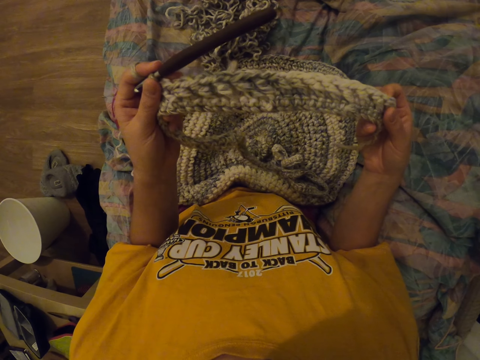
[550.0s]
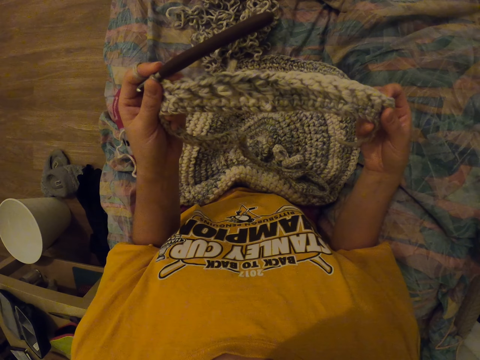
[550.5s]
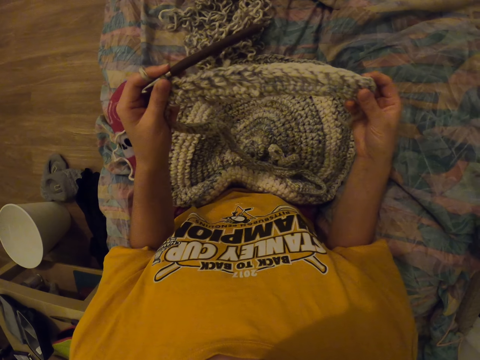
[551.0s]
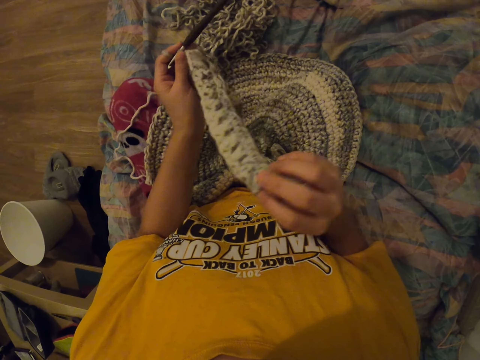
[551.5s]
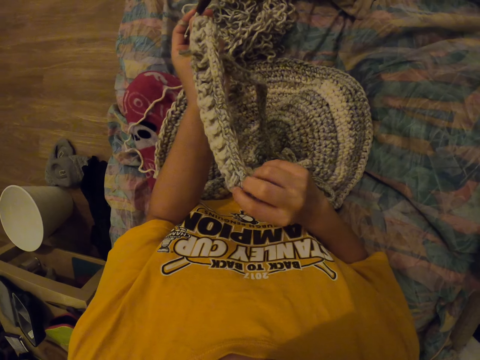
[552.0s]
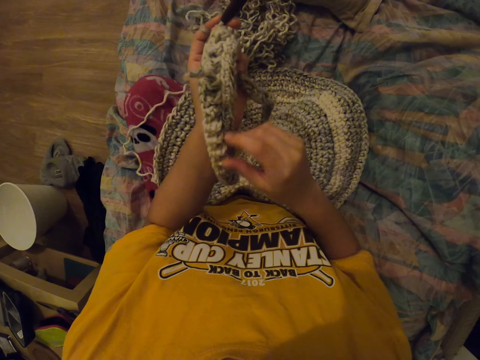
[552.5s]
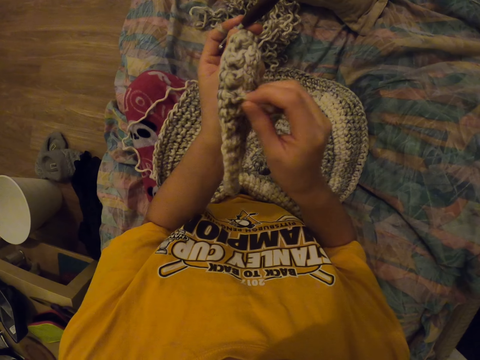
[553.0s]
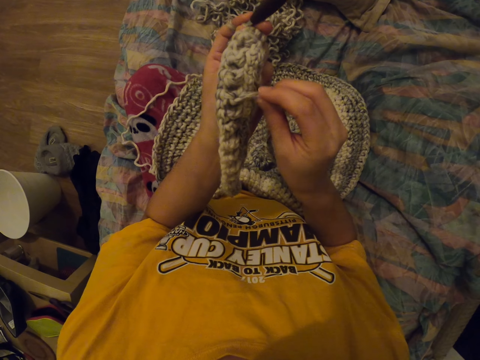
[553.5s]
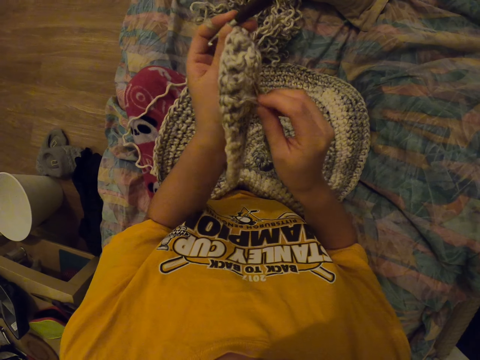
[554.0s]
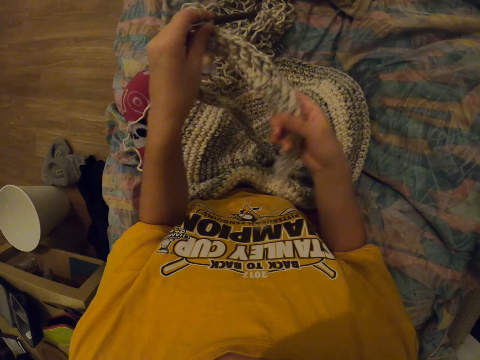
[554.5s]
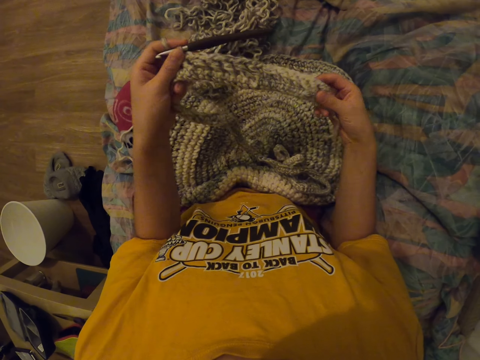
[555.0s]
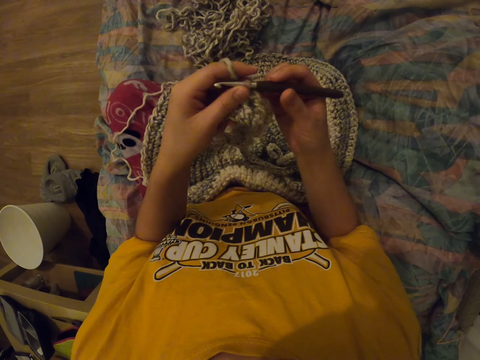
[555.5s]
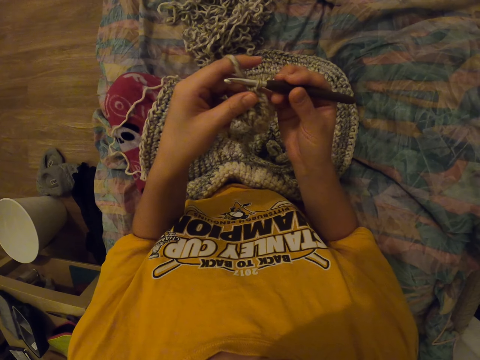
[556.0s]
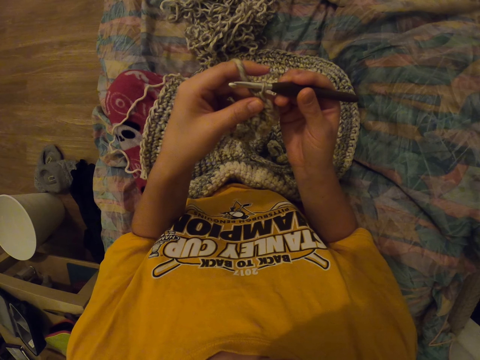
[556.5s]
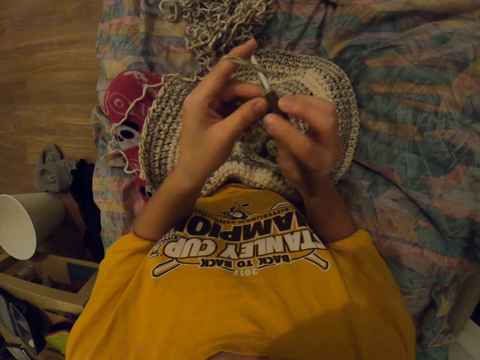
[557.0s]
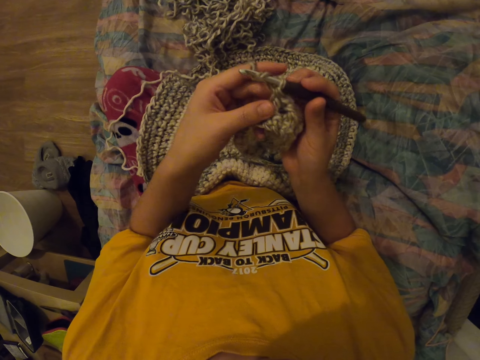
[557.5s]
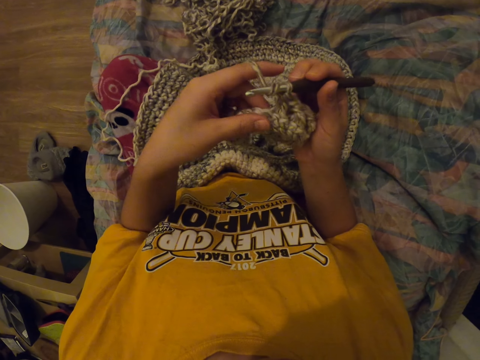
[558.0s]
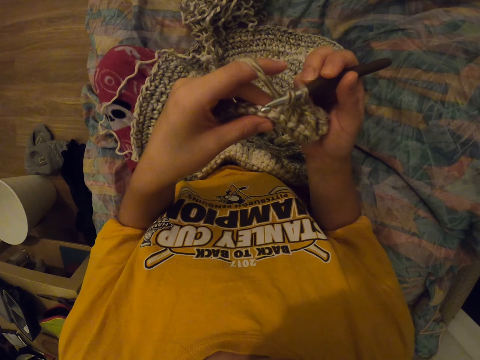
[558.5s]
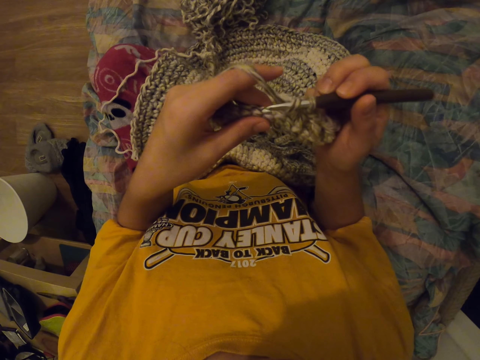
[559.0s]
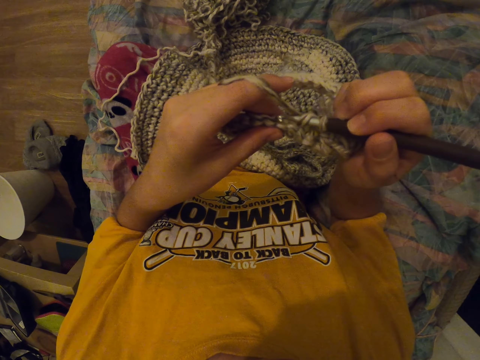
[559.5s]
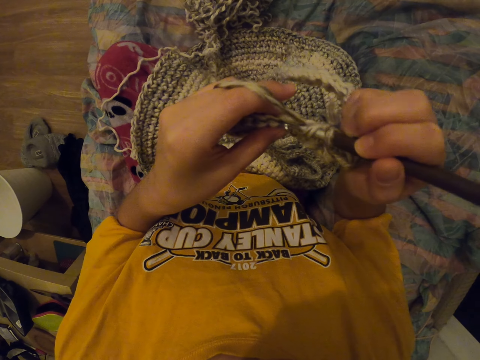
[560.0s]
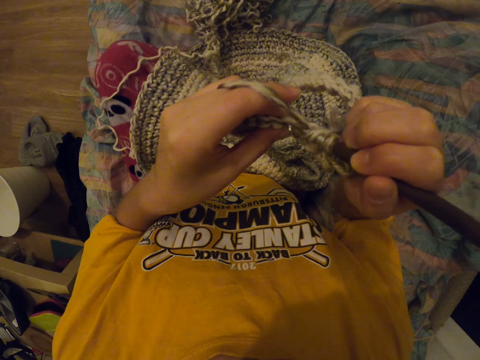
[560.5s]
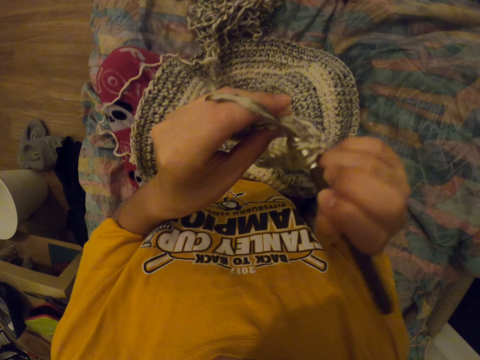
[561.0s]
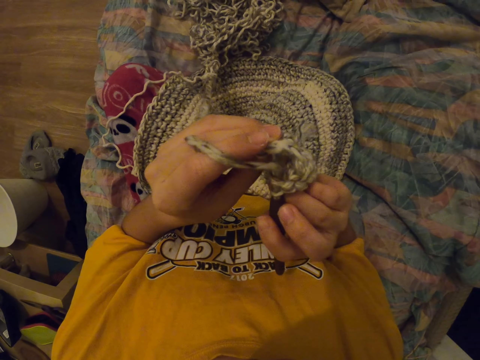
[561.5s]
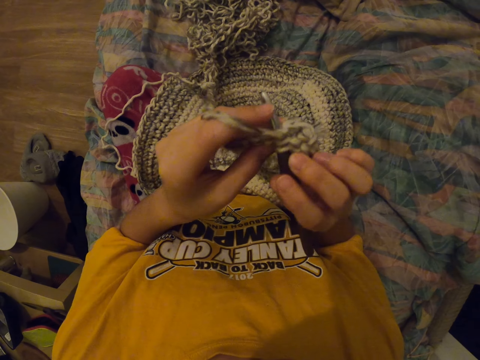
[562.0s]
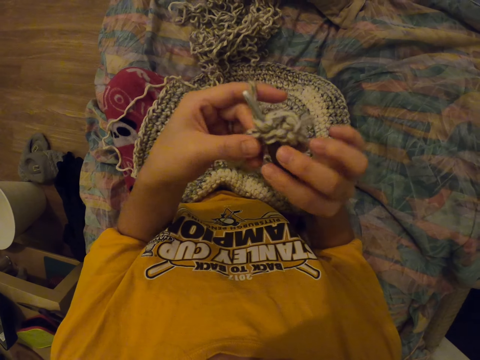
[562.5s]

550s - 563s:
The camera wearer pulls a yarn. They inspect the cloth and adjust the bag. They hold the punch needle. They sew with the punch needle. They knit the fabric with the yarn and a crochet hook.

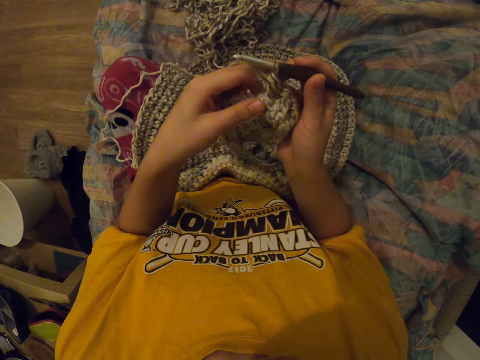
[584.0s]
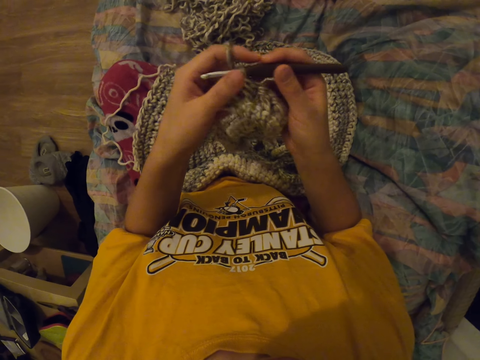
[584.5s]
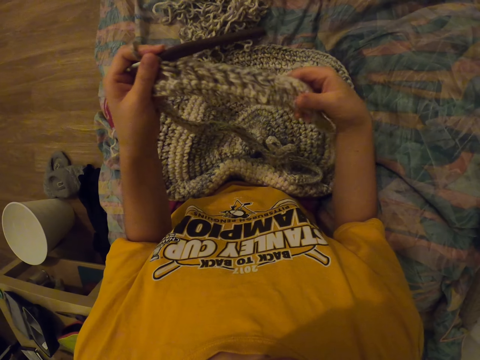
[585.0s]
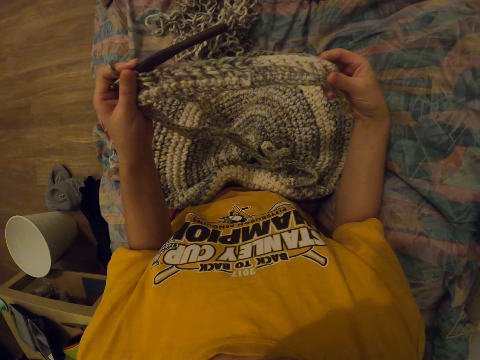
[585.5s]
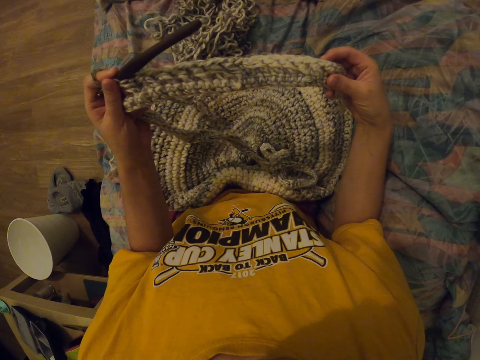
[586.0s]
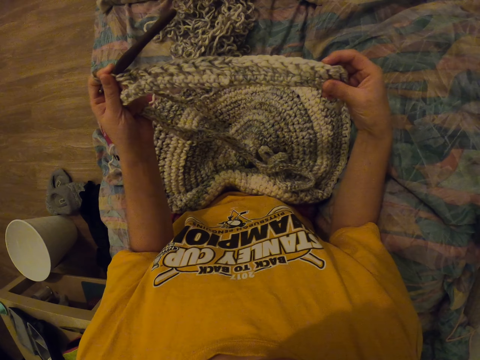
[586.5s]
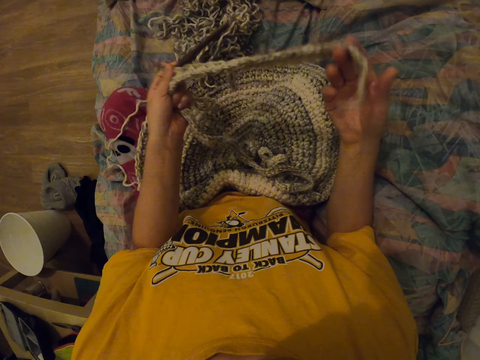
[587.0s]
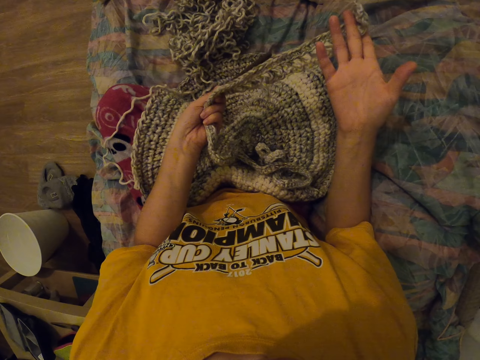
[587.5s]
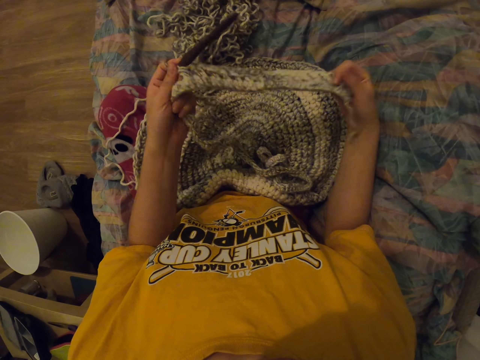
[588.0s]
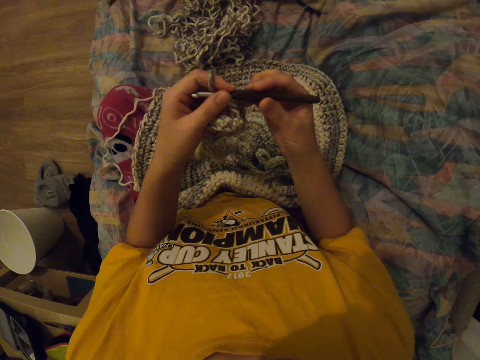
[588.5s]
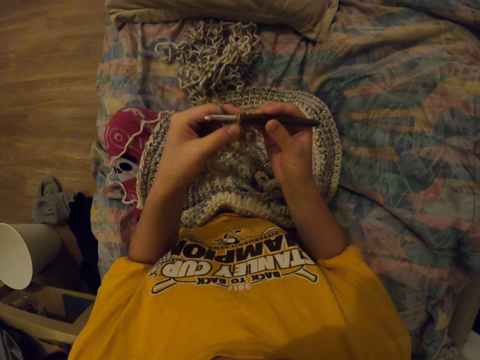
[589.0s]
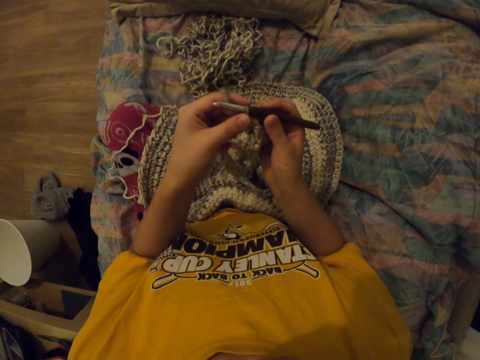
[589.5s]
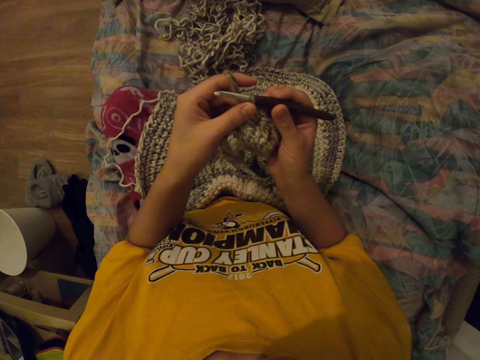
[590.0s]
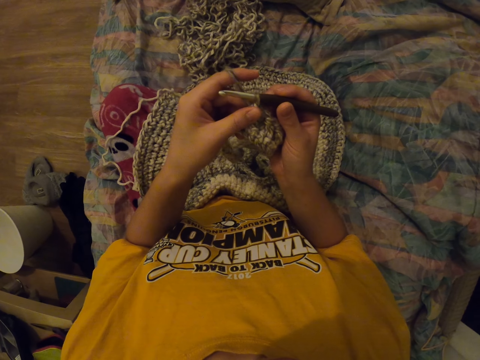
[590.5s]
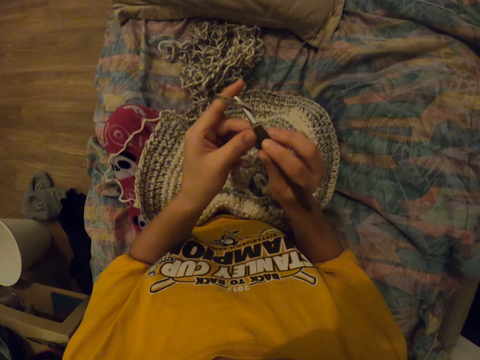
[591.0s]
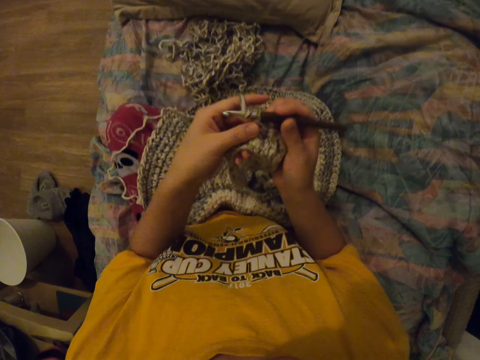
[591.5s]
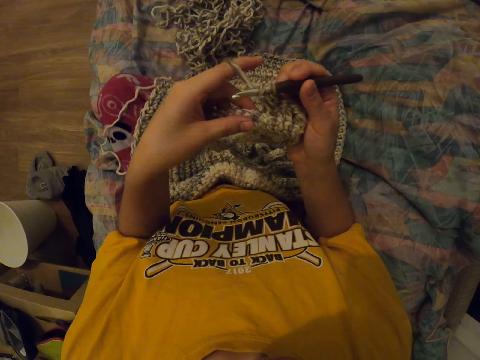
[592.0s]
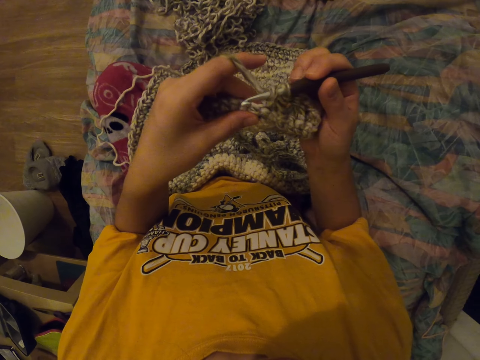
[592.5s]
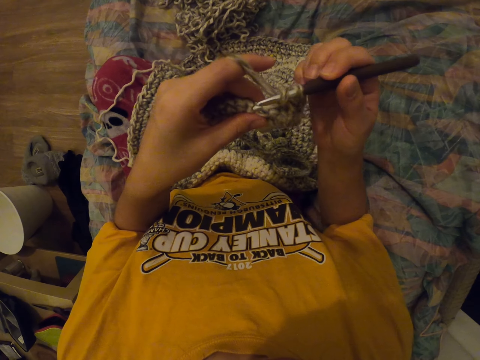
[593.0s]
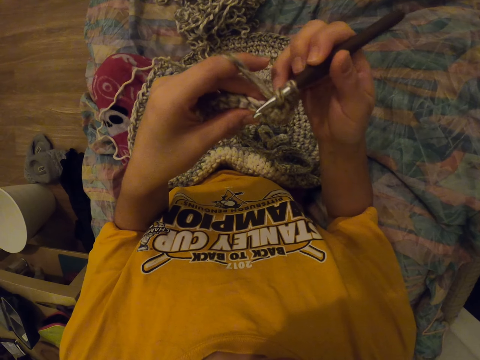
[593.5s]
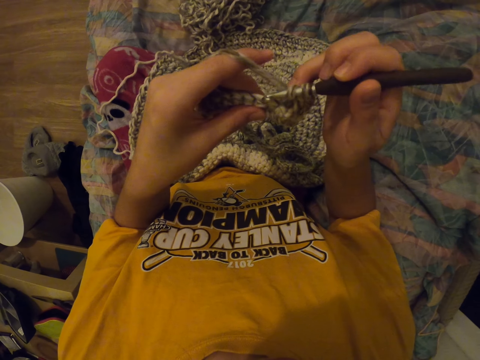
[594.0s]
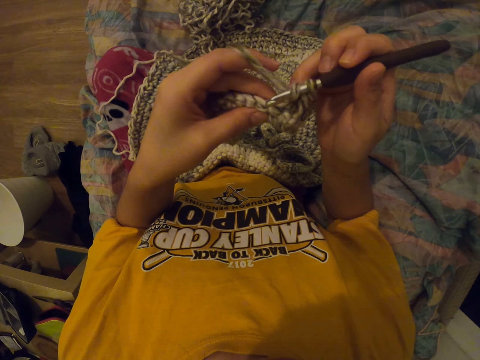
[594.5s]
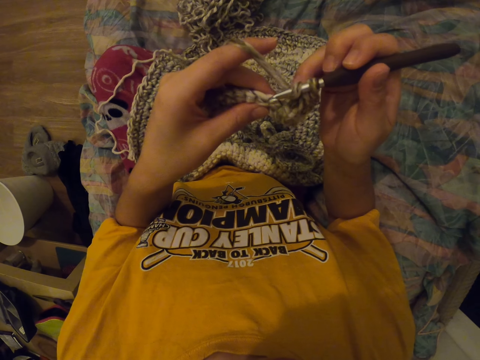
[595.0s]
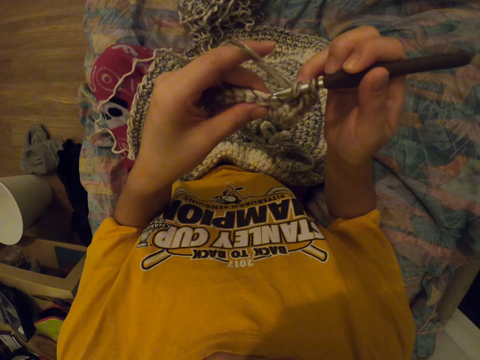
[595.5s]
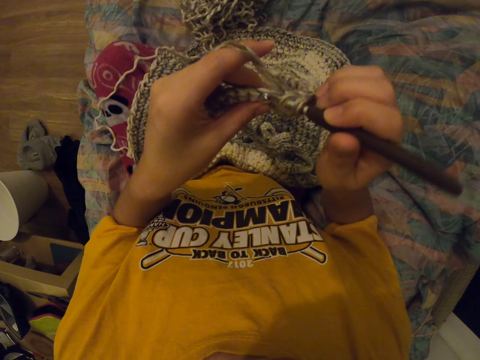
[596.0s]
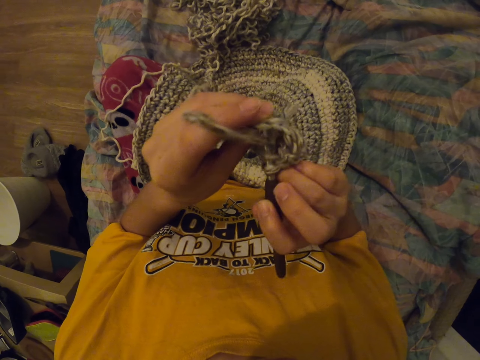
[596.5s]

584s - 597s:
The camera wearer pulls the bag with her right hand and adjusts the bag. She straightens the fabric. She holds the punch needle. She sews with the punch needle. She knits the fabric with a yarn and a crochet hook.
